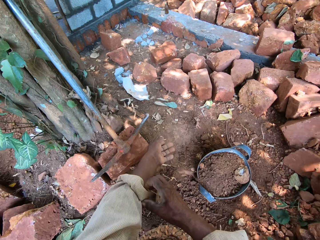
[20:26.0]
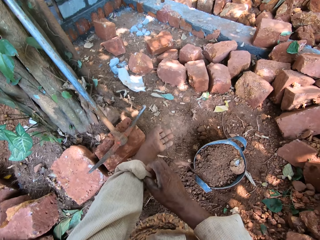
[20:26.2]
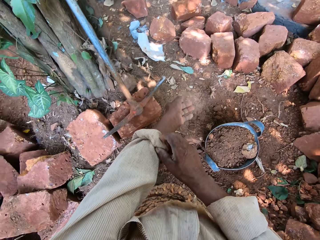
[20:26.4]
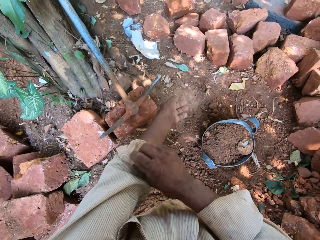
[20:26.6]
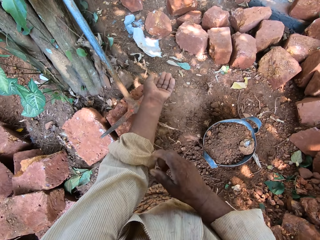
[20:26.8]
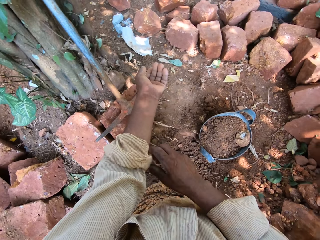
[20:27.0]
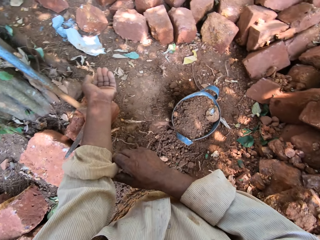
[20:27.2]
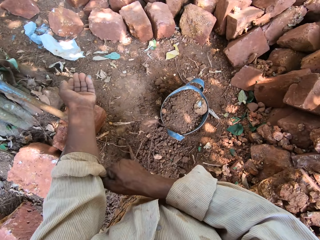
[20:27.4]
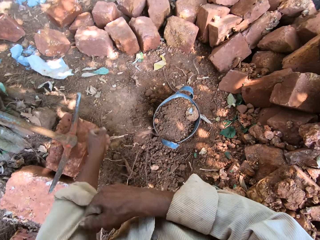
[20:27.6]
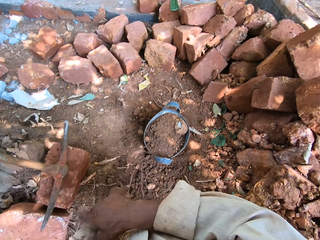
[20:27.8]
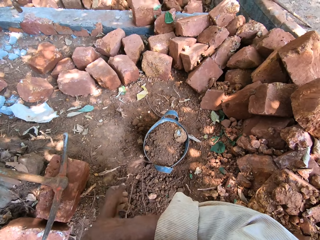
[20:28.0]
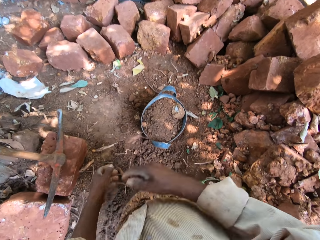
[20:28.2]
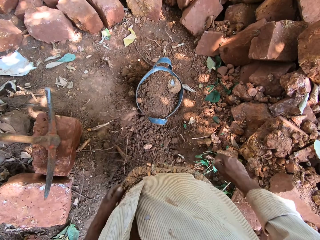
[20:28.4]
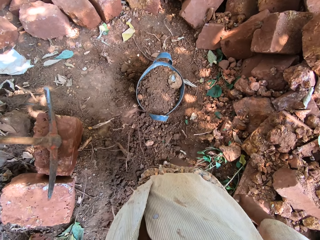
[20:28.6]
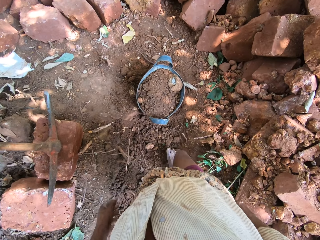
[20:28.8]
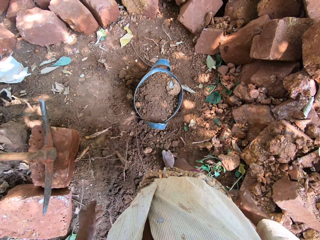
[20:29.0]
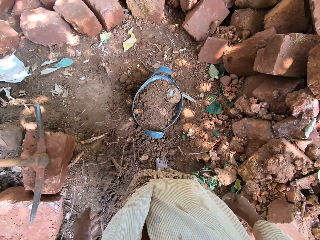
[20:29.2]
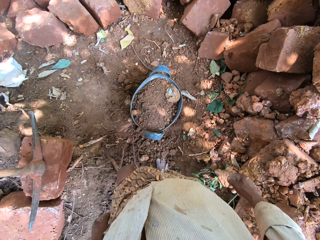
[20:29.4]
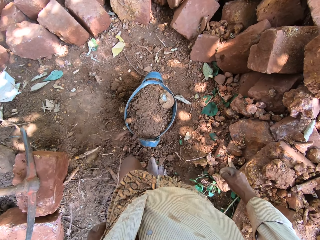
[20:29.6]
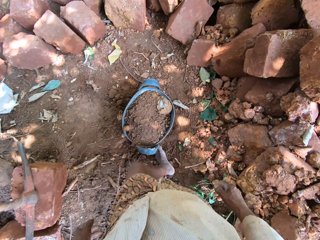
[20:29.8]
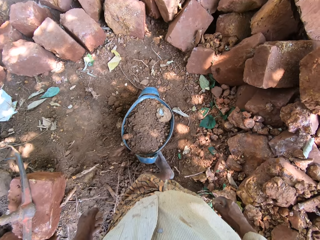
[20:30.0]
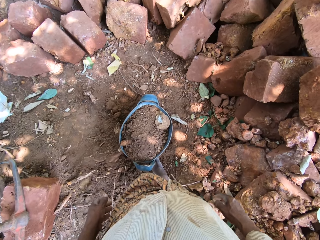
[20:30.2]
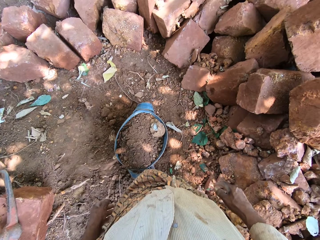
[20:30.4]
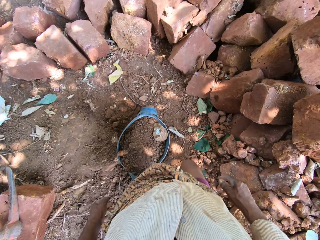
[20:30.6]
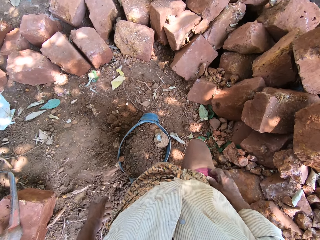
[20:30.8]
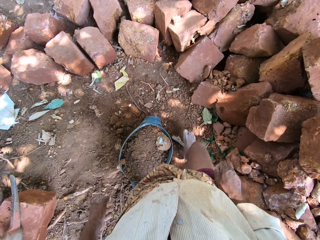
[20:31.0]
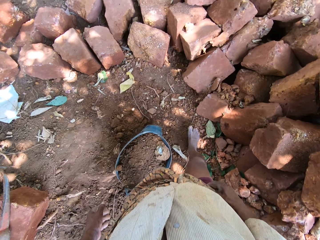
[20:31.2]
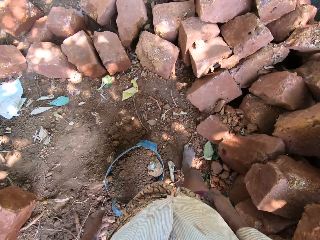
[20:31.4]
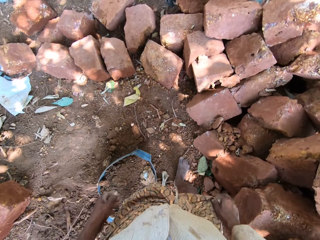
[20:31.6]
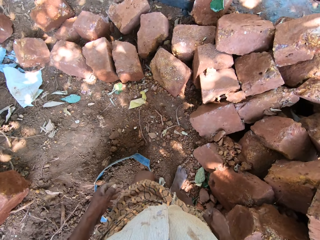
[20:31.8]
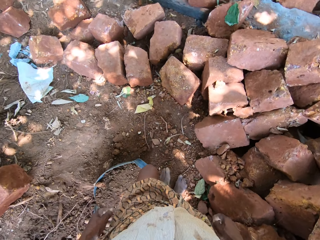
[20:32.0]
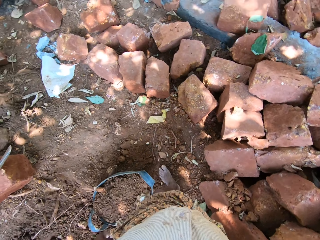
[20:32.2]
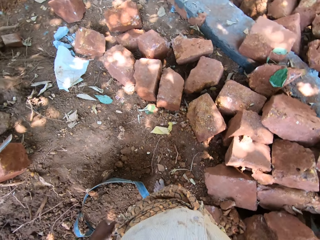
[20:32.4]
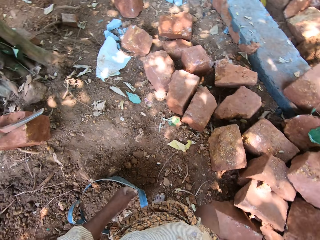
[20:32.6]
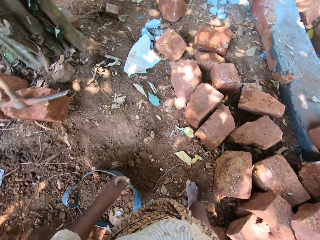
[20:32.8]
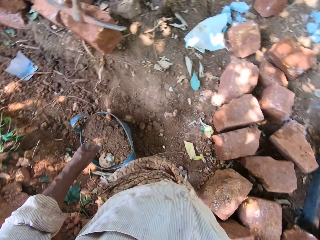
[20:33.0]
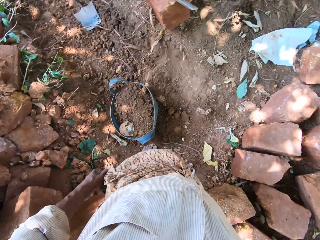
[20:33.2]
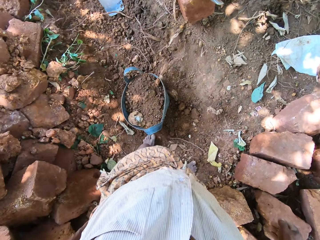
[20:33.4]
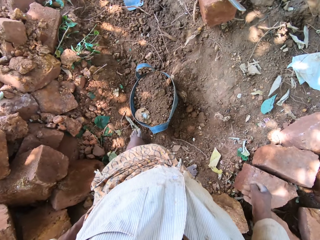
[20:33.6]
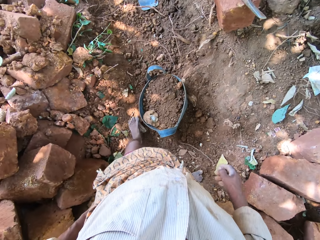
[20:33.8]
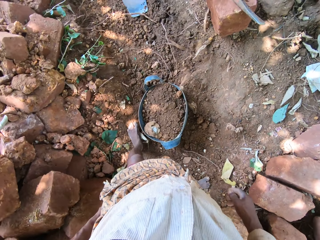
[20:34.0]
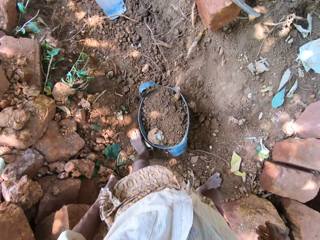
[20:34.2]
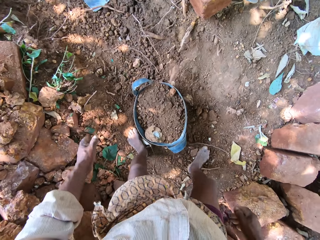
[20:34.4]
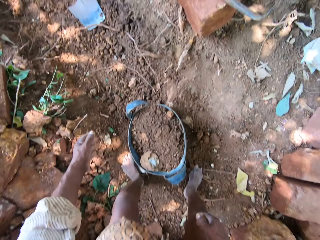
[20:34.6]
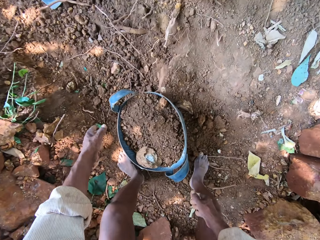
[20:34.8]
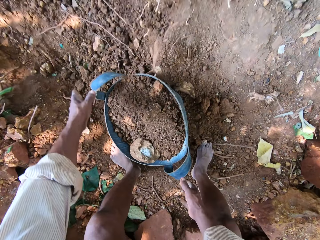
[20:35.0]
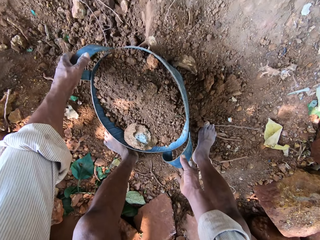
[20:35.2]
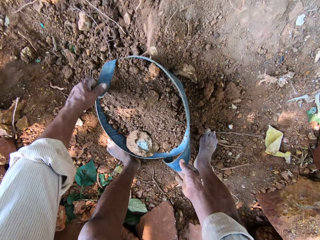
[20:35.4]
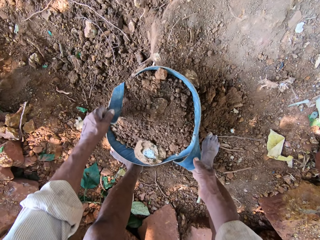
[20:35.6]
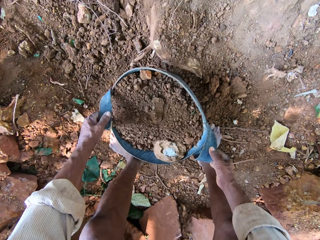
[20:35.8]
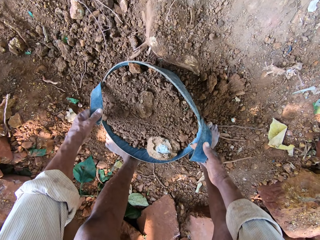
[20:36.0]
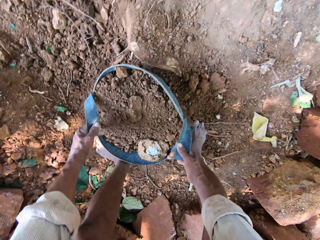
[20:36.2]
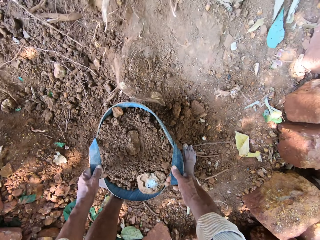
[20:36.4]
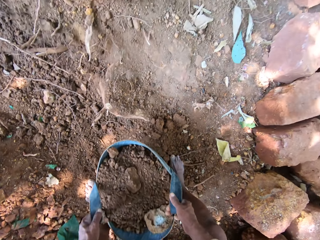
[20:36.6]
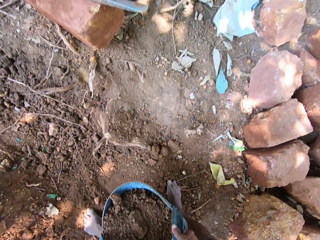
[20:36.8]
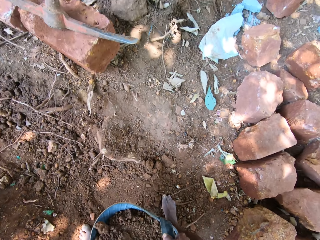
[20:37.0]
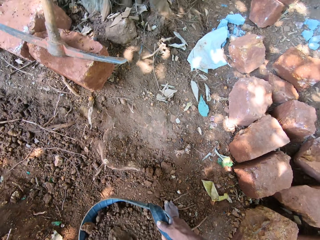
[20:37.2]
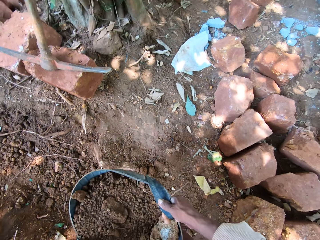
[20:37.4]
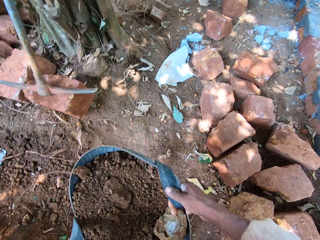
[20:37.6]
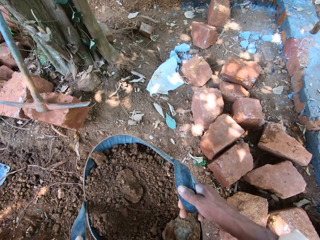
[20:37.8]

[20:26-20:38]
The camera wearer folds the right sleeve of his cloth with his left hand. He moves around. He lifts the headpan with both hands.

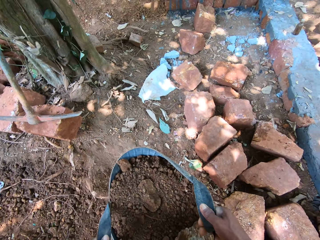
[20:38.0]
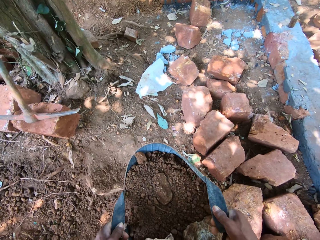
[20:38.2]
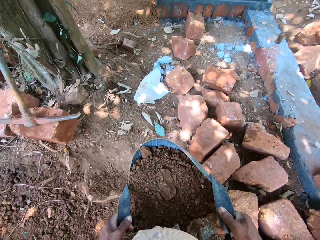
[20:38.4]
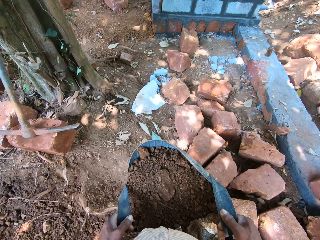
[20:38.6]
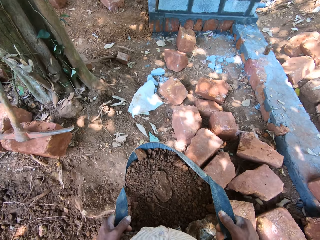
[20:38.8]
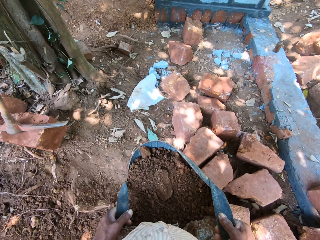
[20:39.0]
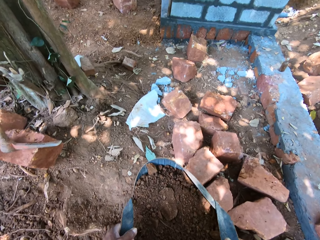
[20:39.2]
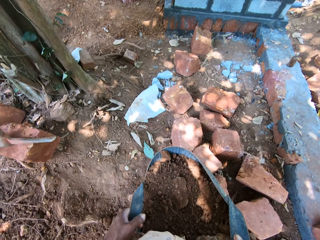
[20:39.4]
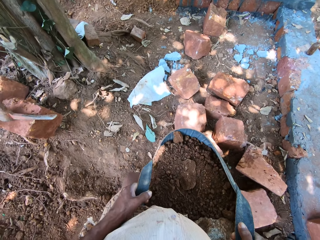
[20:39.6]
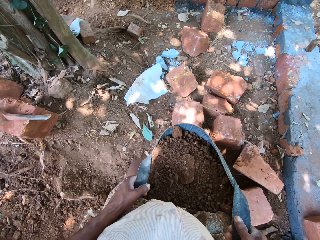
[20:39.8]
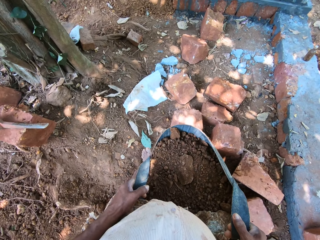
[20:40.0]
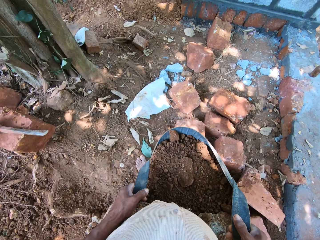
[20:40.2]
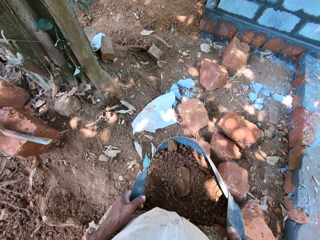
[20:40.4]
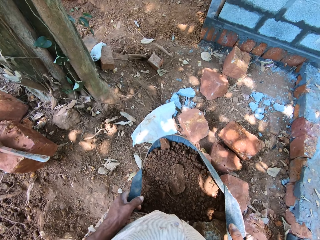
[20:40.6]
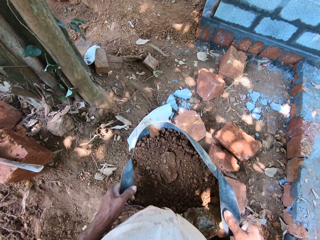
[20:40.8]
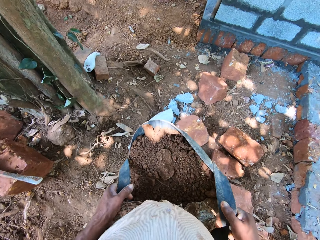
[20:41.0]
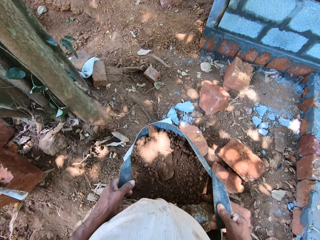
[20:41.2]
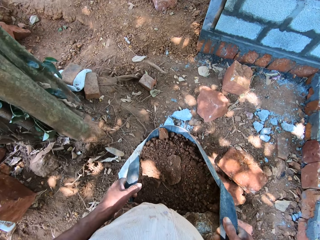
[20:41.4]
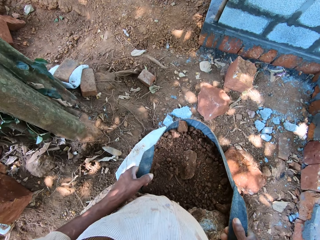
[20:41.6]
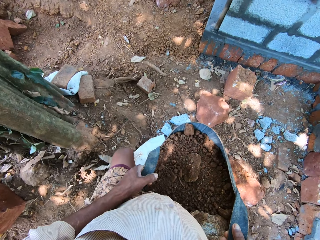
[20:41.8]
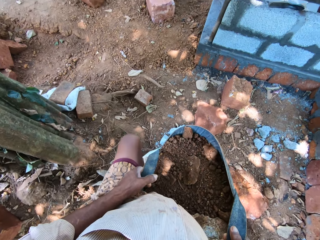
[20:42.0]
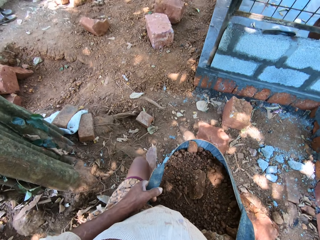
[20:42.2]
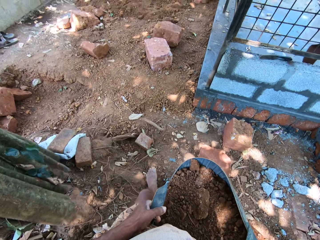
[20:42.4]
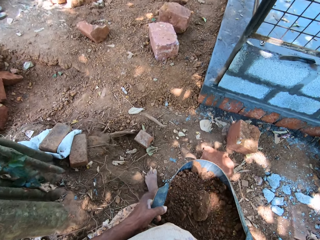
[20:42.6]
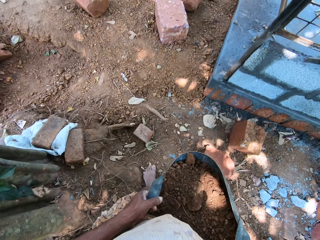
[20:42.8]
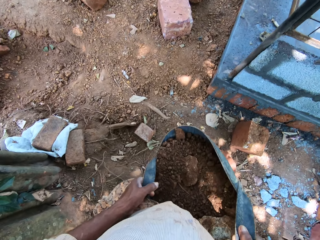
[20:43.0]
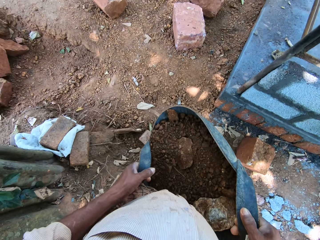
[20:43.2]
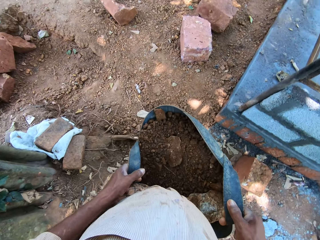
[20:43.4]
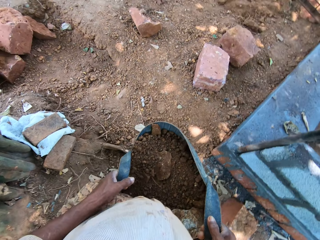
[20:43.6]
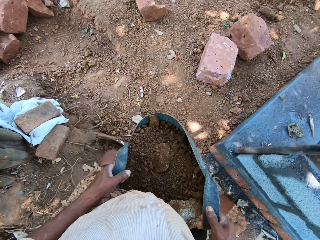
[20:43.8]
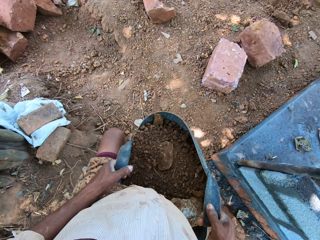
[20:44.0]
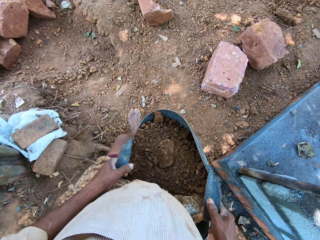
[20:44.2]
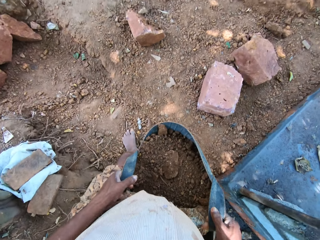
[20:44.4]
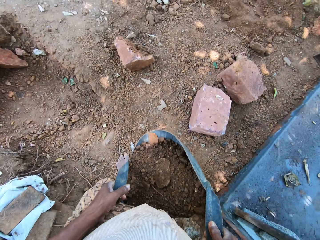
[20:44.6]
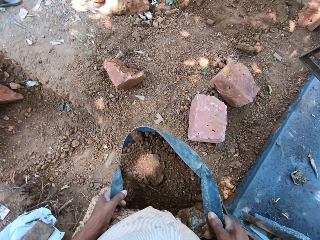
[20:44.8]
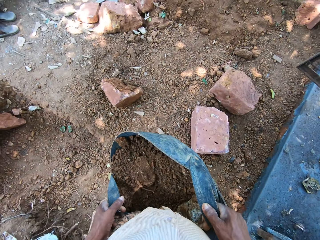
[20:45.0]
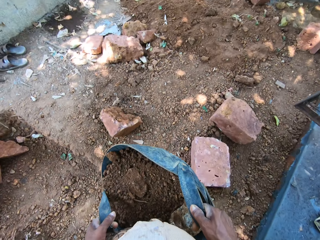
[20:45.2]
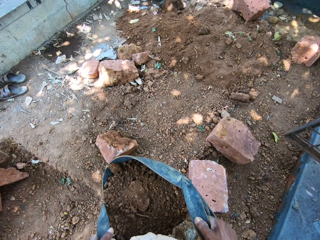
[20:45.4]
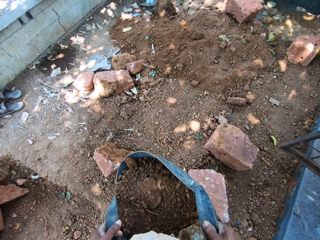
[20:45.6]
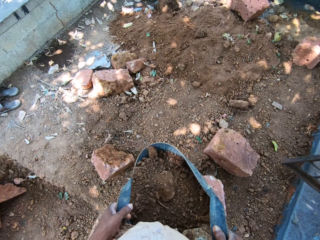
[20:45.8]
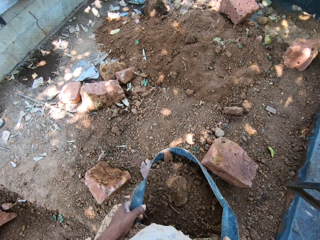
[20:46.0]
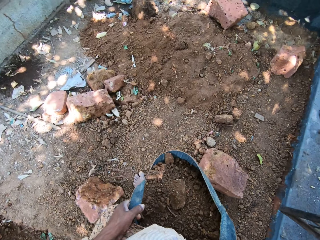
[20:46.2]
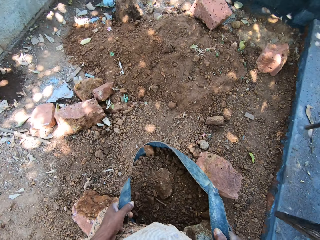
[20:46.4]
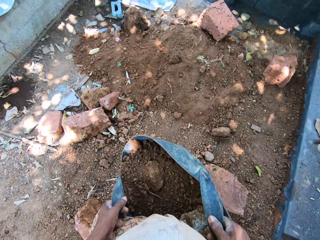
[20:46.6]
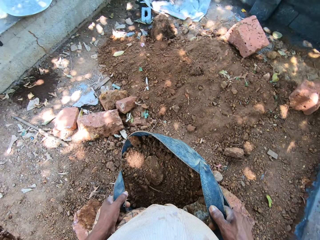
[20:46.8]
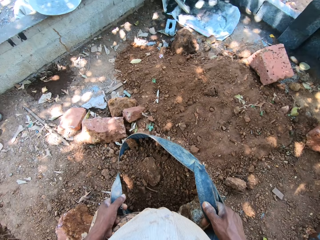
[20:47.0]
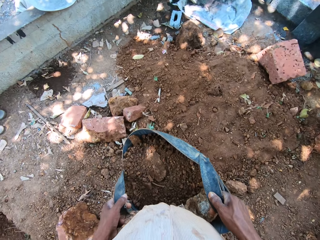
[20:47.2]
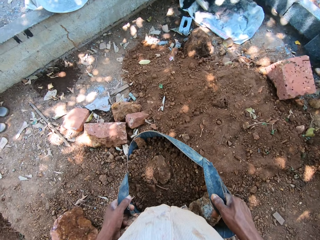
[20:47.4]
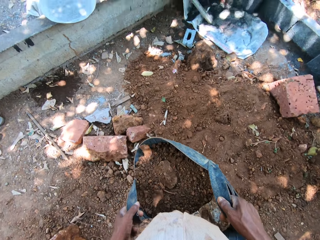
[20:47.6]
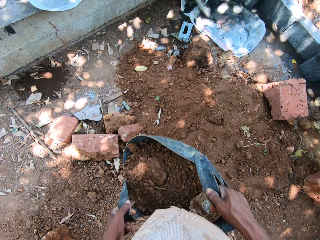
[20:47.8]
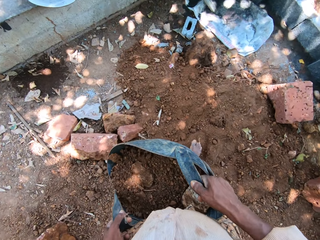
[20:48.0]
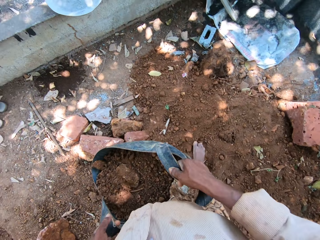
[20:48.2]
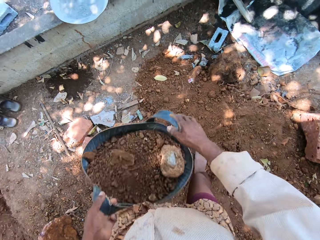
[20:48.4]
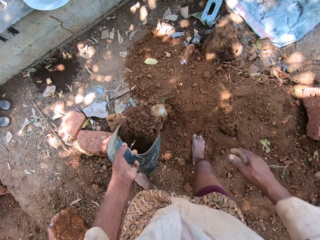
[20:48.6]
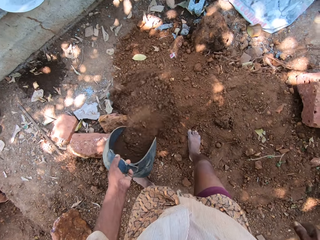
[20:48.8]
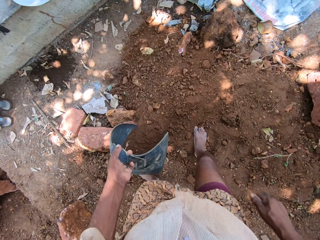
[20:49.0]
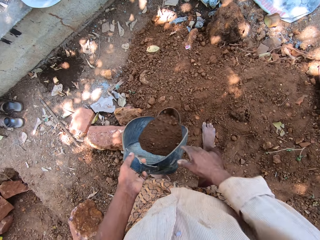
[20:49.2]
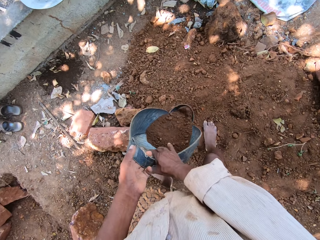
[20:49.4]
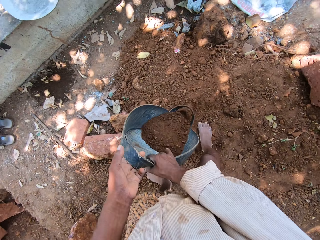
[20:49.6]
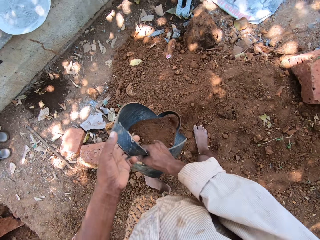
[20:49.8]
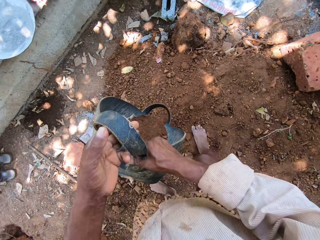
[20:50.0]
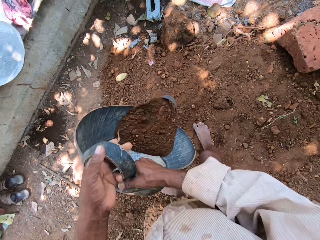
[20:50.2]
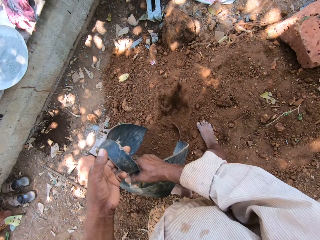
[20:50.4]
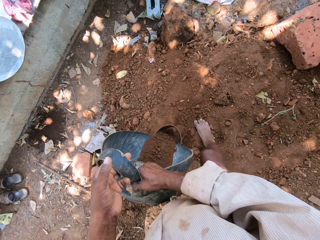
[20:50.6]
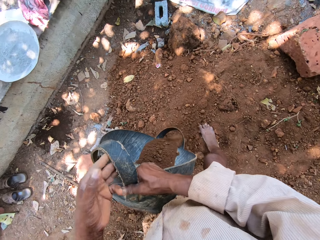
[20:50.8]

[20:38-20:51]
The camera wearer walks around. He pours the sand in the headpan to the ground with his left hand. He holds the headpan with both hands. He shoves the sand on the ground with the headpan in both hands.
